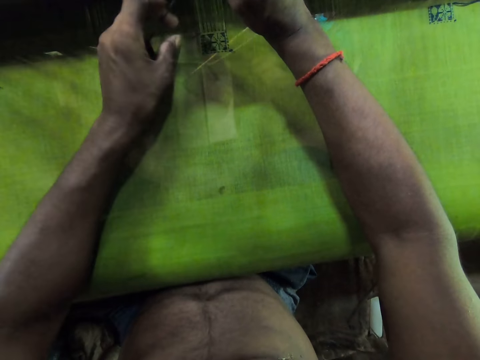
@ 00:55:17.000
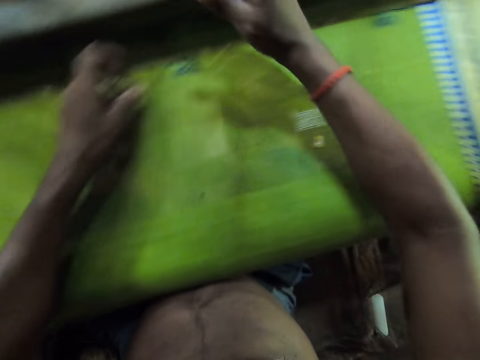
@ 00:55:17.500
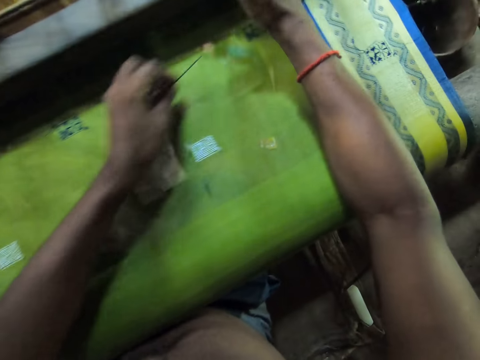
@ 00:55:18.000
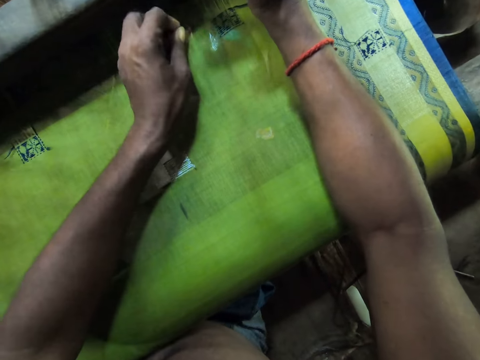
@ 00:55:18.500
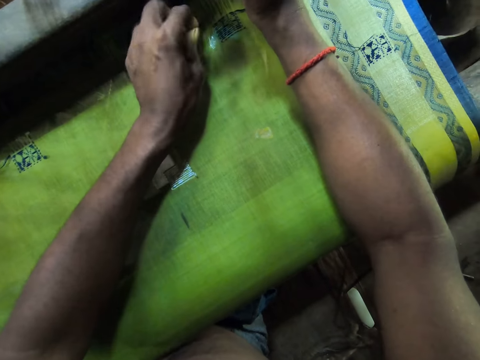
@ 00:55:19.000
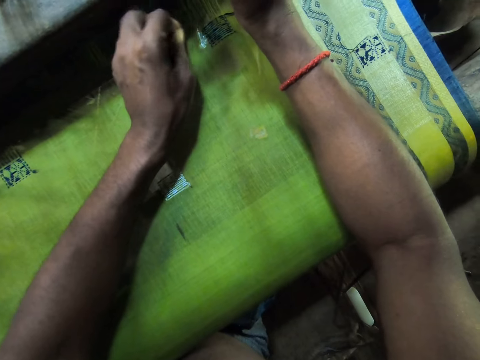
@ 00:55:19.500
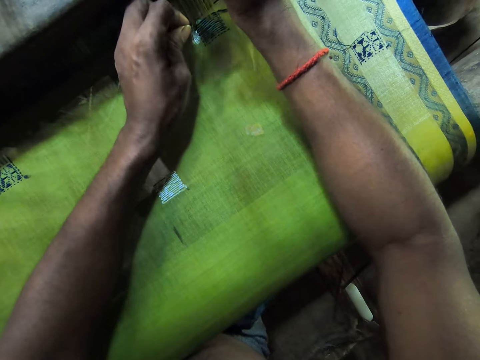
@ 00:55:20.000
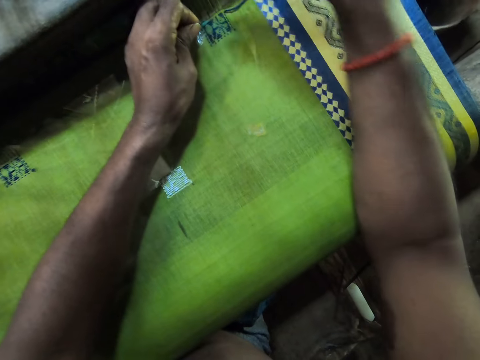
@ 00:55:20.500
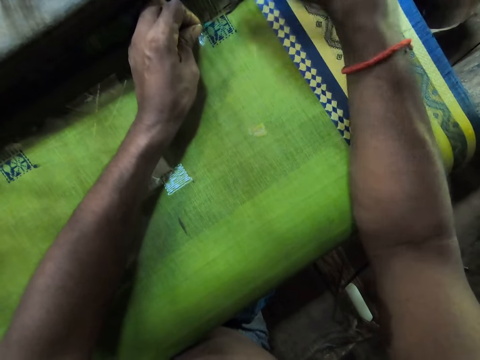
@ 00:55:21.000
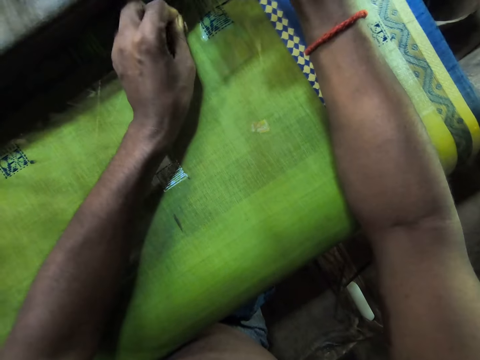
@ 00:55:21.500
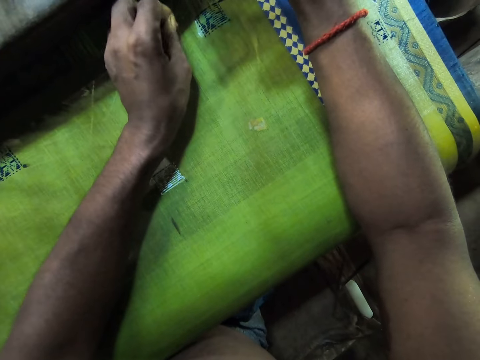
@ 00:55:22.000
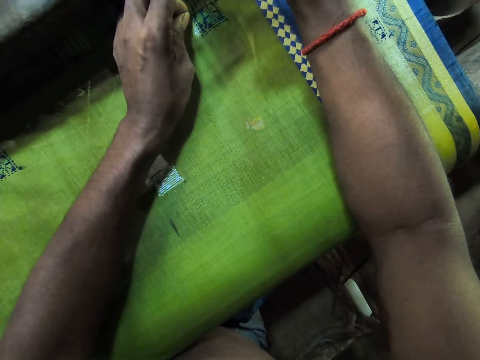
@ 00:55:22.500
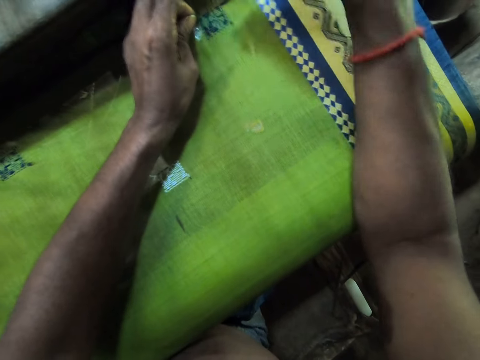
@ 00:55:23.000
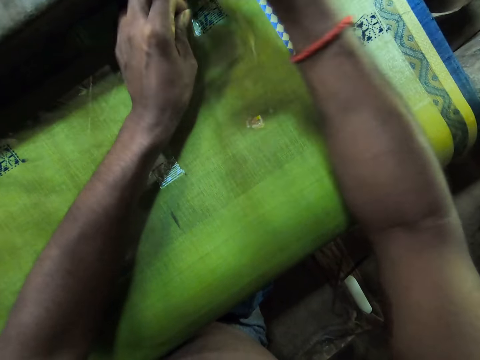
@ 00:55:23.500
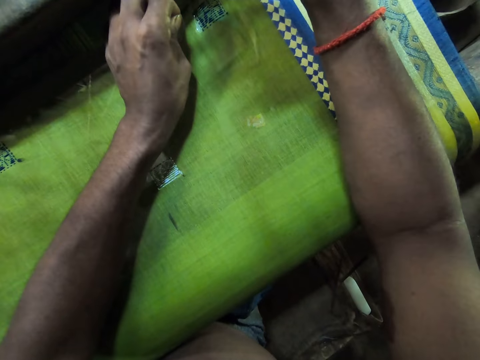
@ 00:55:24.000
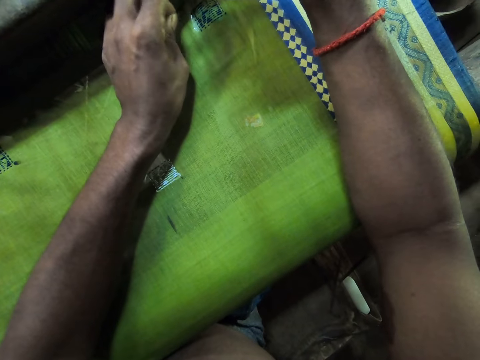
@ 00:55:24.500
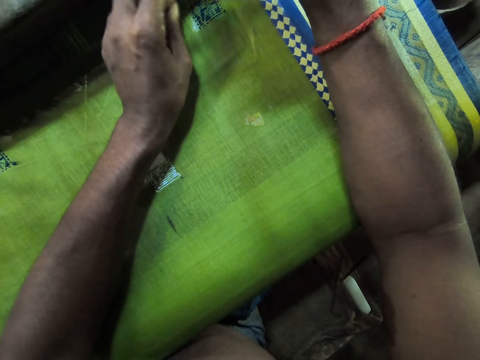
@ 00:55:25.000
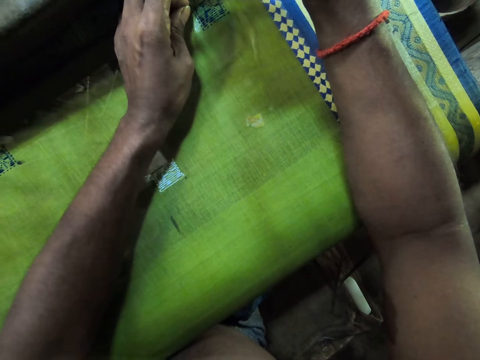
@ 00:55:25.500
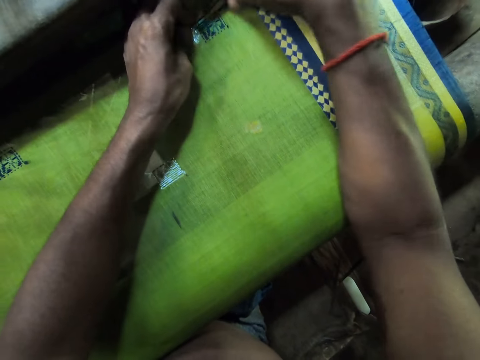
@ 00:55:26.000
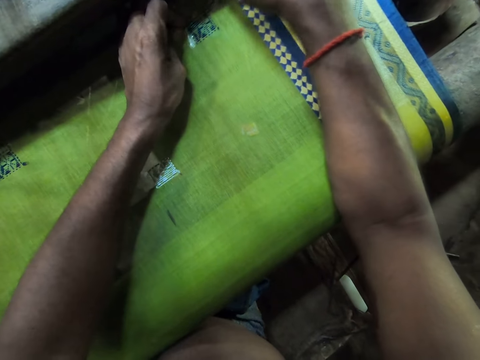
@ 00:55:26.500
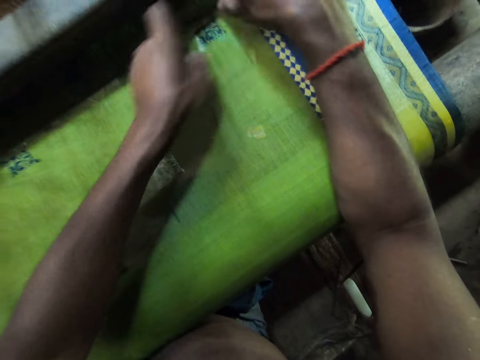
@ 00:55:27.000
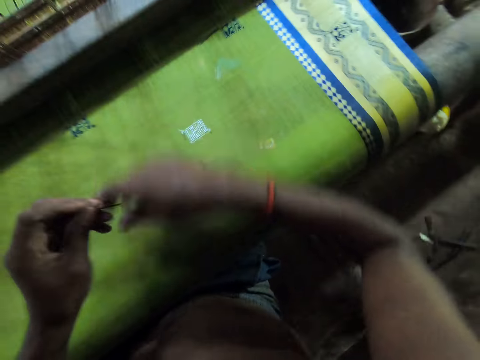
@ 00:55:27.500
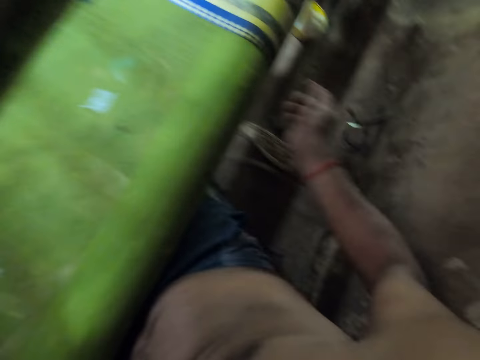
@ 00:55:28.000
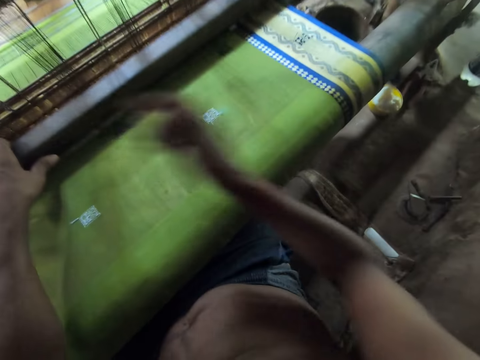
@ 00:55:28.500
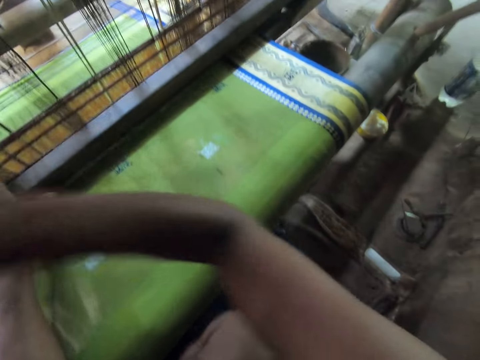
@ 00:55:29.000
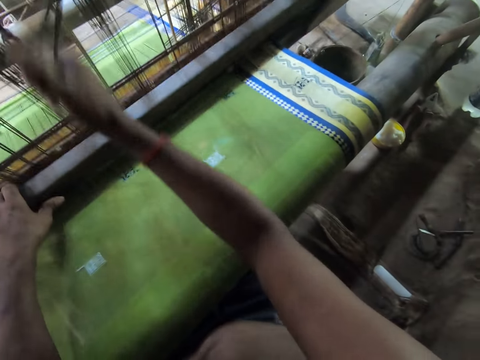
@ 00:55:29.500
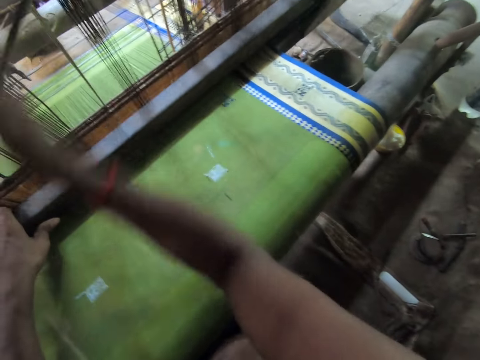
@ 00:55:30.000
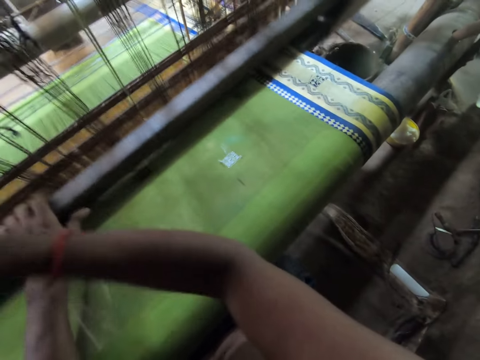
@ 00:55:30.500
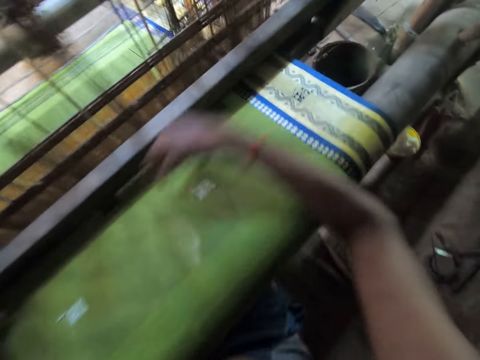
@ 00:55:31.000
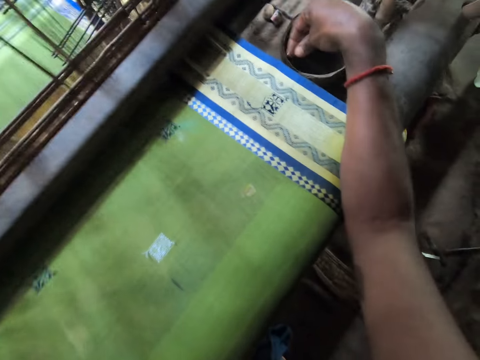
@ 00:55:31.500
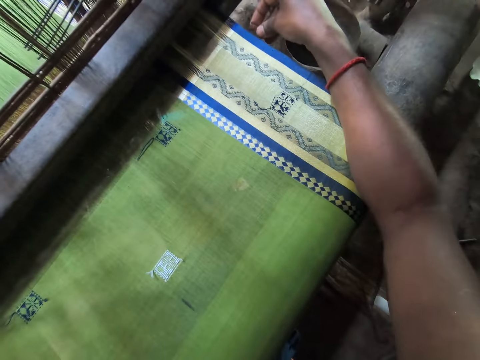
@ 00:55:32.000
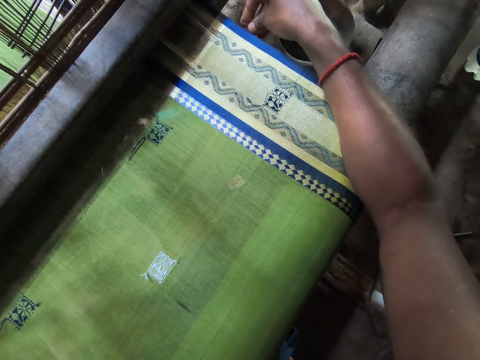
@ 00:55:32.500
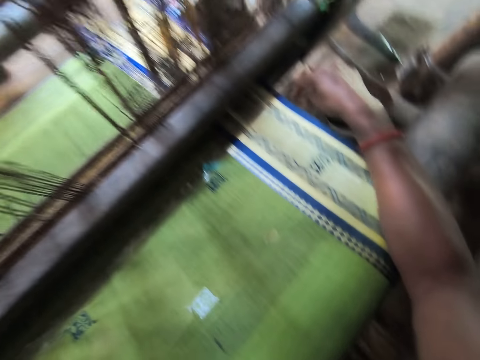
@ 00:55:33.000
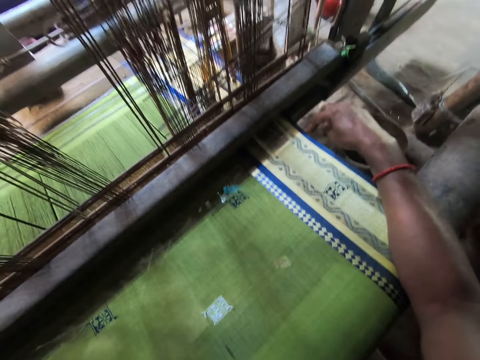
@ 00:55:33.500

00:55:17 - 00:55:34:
The camera wearer holds the warp on the loom with his right hand. He sews the fabric on the loom with the needle and thread in his hands. He picks the needle from his left hand with his right hand. He throws the needle on the floor with his right hand. He holds the beater on the loom with his left hand. He weaves the fabric on the loom with his hands. He sews the cloth. He places a pin on the fabric with his right hand.

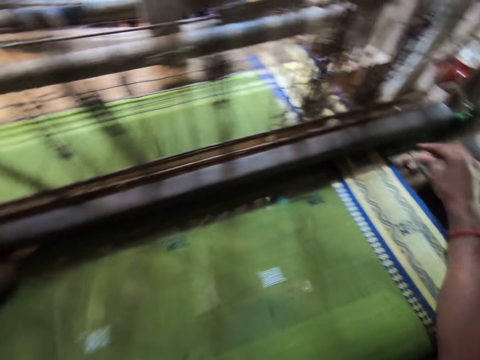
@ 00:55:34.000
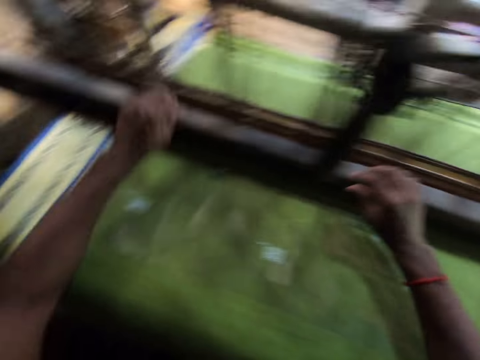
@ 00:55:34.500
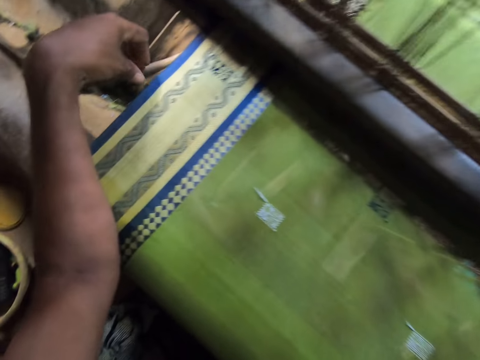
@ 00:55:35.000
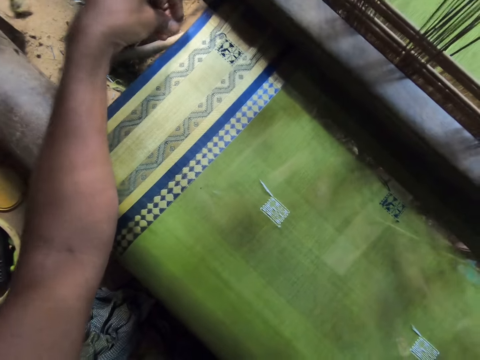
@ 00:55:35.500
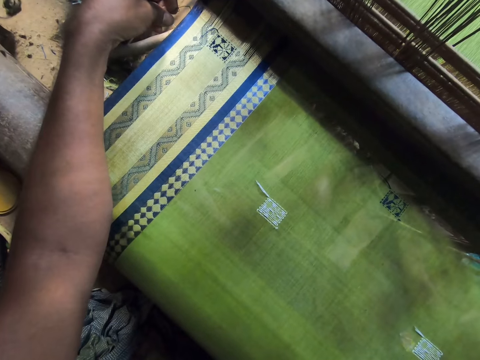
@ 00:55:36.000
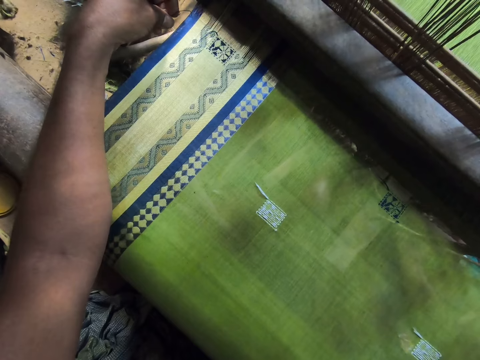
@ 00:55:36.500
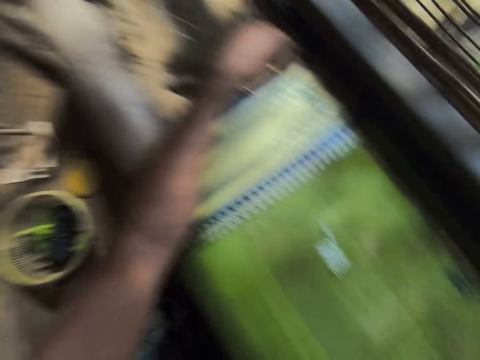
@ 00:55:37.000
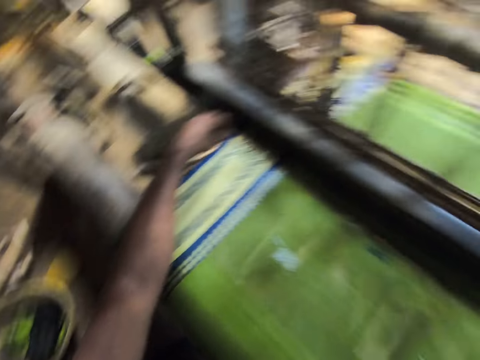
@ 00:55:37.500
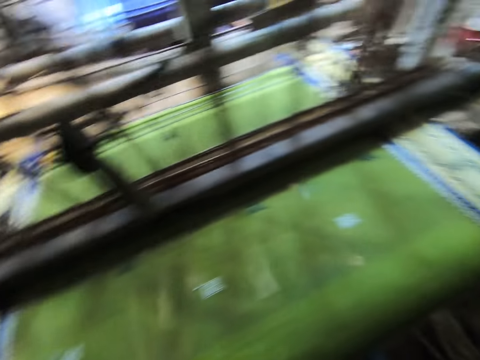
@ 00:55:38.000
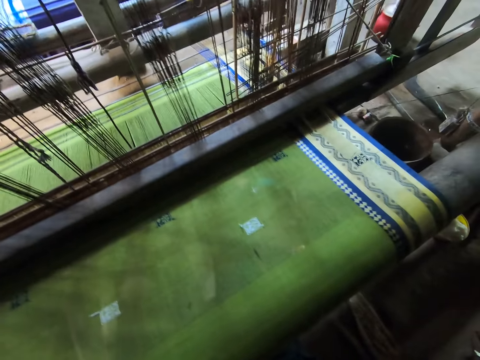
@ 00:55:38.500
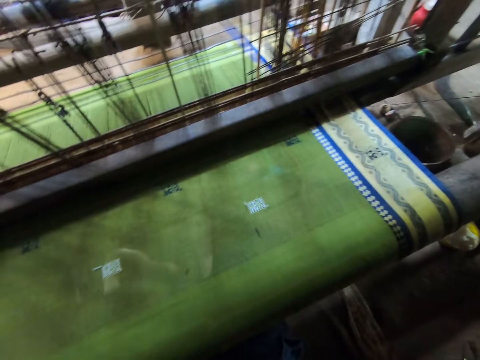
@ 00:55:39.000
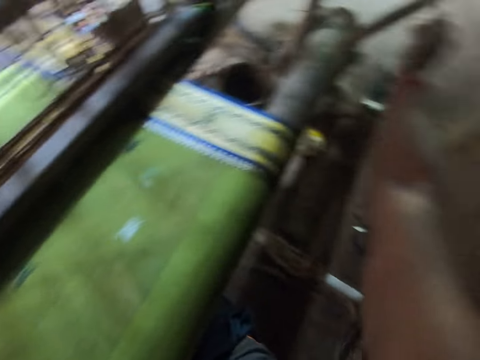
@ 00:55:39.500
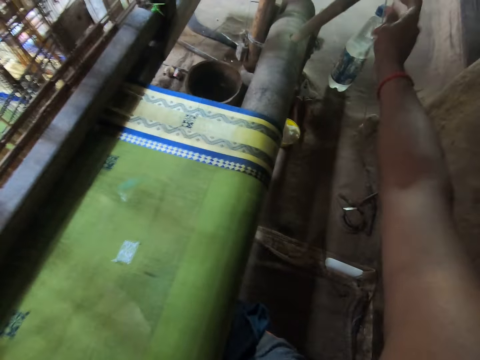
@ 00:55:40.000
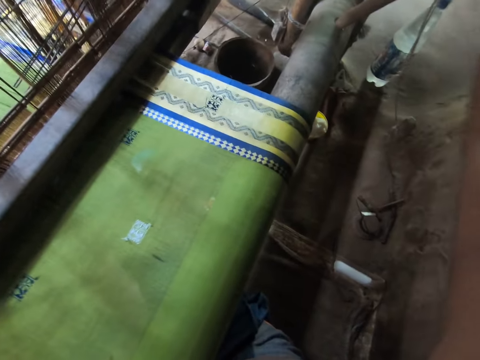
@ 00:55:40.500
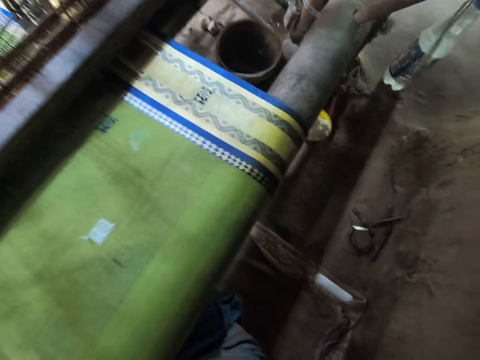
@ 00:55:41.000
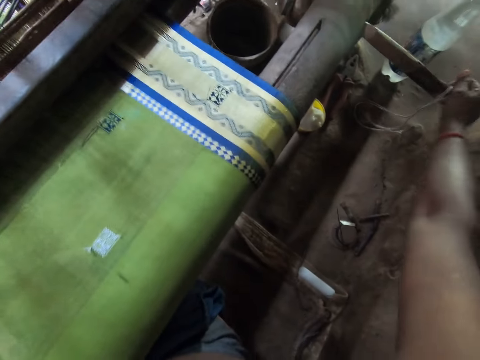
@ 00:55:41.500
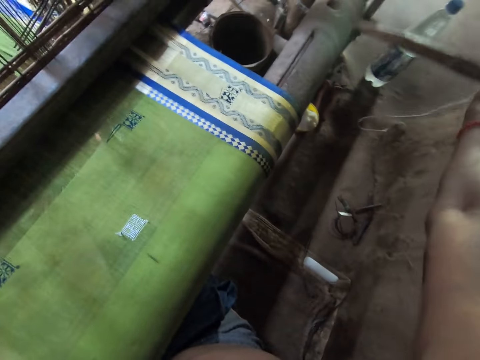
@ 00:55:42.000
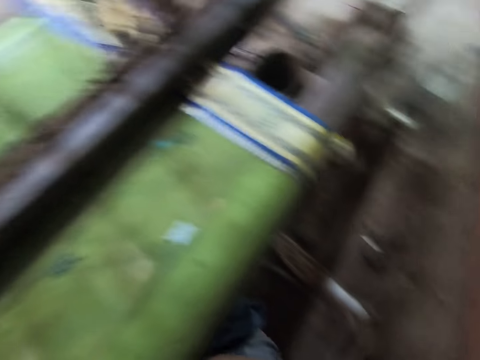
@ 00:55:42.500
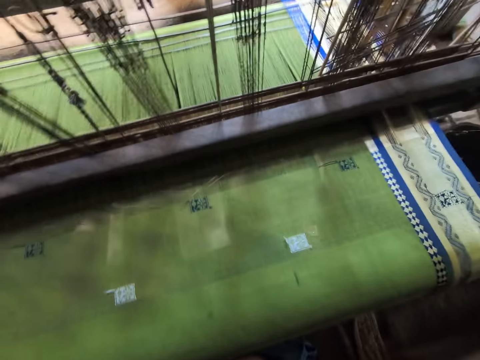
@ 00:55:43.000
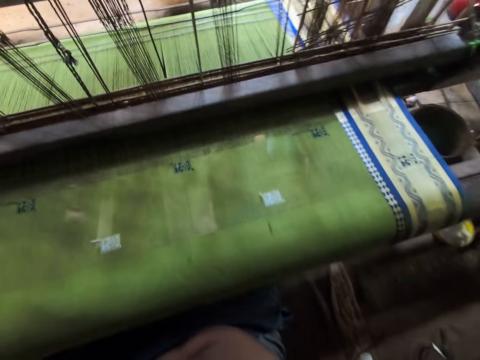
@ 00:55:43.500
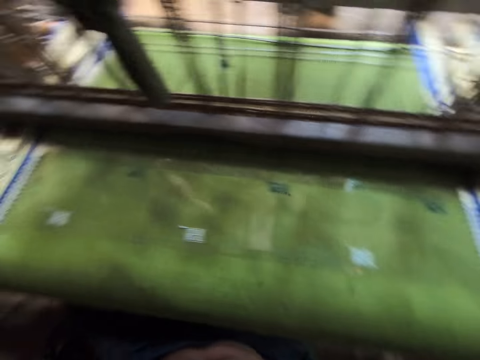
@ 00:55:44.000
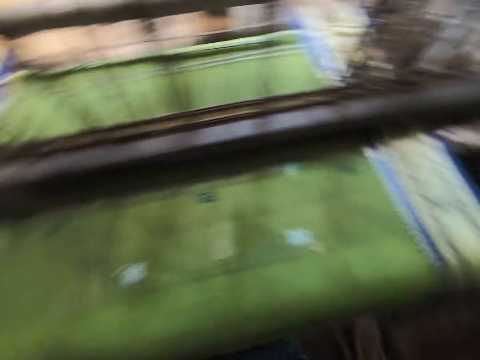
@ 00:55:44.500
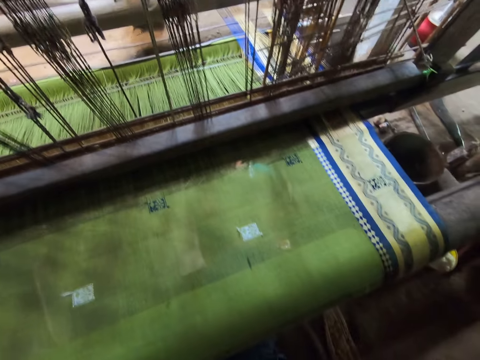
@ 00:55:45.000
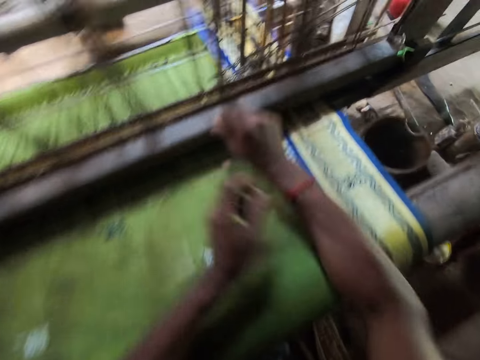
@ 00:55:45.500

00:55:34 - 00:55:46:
The camera wearer fixes something on the cloth. He places a pin on the fabric with his left hand. He pulls a rope on a lever on the loom with his right hand. He pulls the lever on the loom with his right hand.
